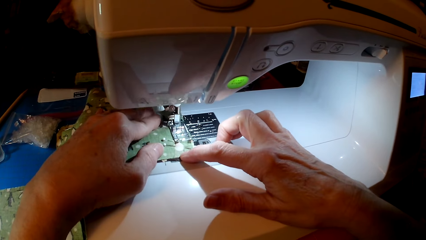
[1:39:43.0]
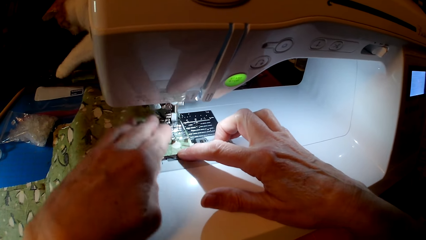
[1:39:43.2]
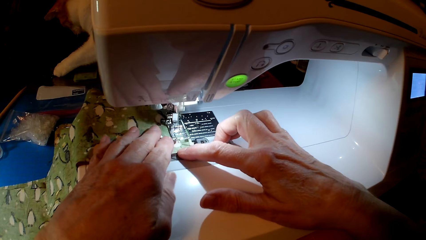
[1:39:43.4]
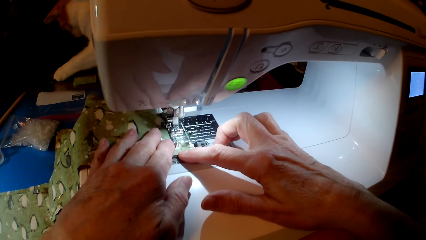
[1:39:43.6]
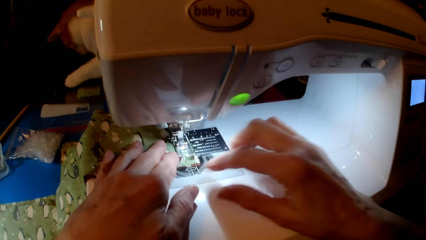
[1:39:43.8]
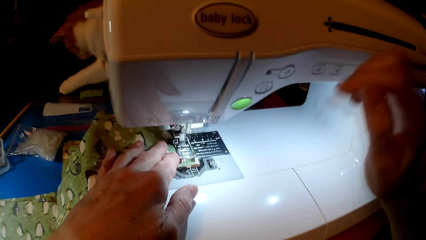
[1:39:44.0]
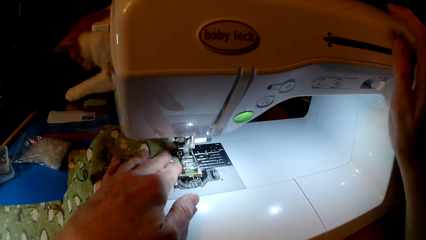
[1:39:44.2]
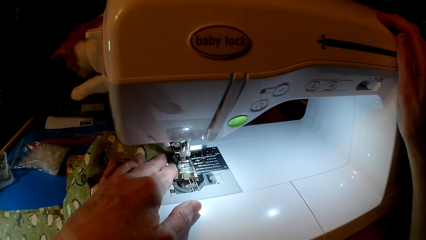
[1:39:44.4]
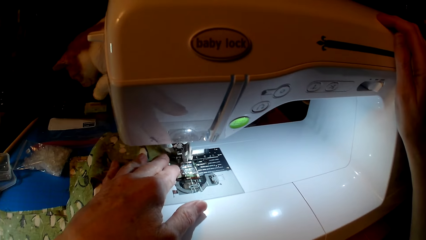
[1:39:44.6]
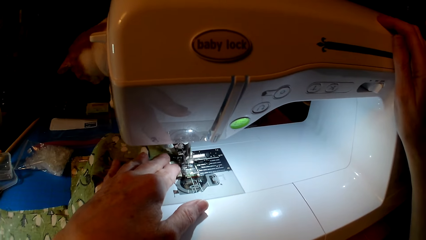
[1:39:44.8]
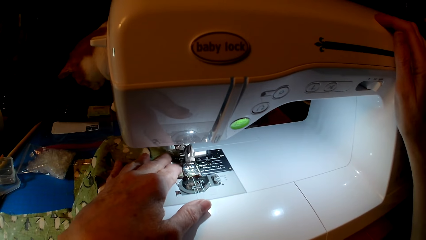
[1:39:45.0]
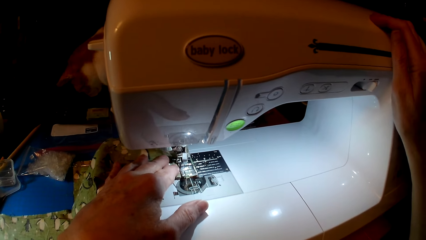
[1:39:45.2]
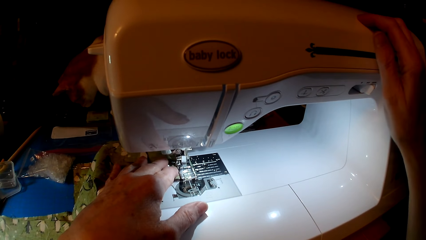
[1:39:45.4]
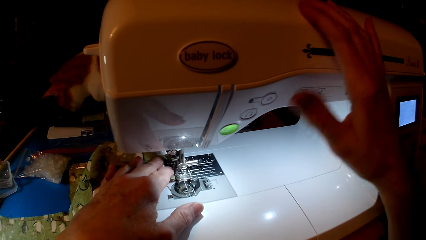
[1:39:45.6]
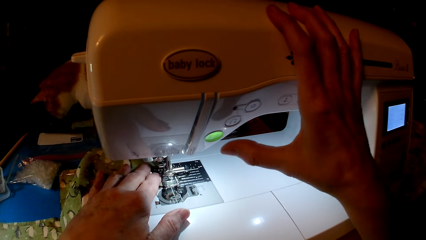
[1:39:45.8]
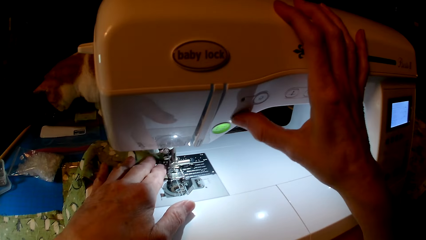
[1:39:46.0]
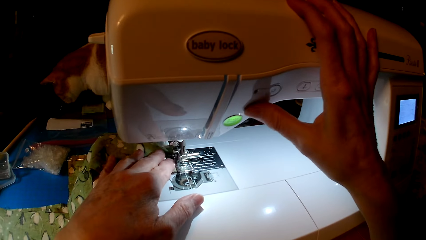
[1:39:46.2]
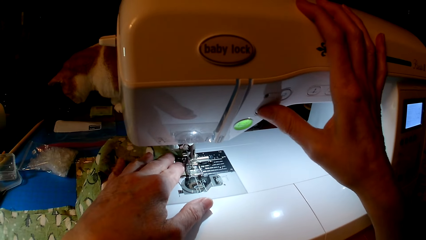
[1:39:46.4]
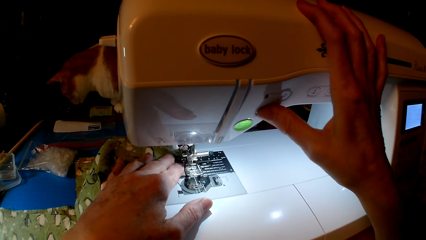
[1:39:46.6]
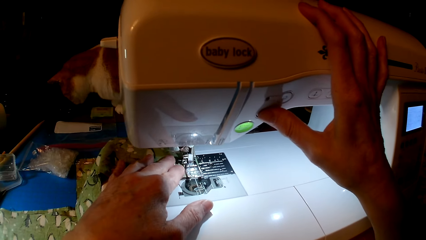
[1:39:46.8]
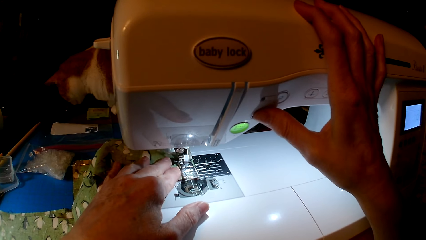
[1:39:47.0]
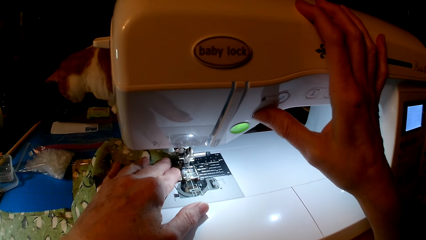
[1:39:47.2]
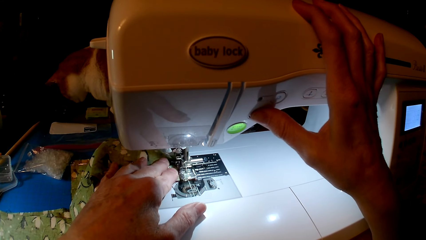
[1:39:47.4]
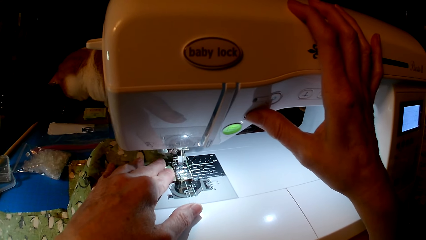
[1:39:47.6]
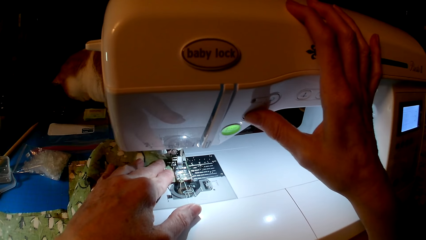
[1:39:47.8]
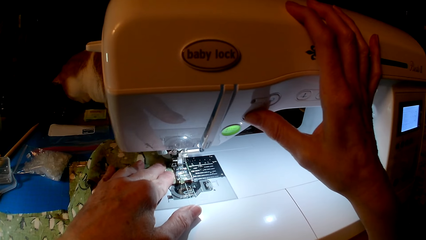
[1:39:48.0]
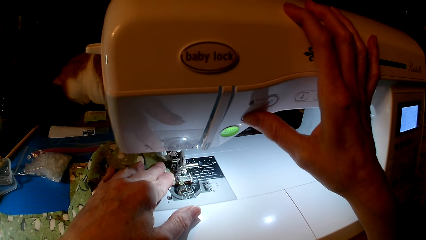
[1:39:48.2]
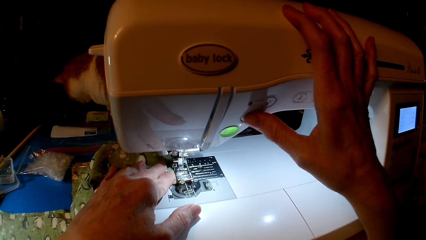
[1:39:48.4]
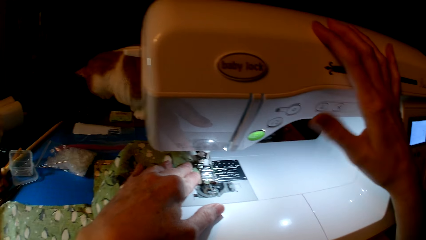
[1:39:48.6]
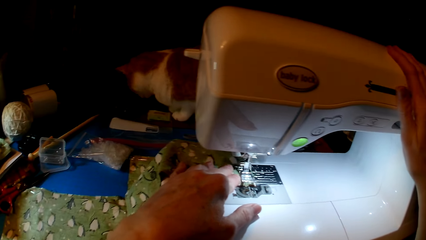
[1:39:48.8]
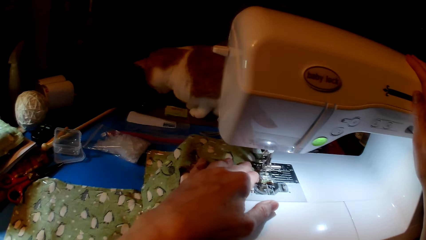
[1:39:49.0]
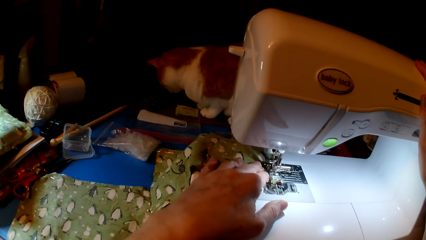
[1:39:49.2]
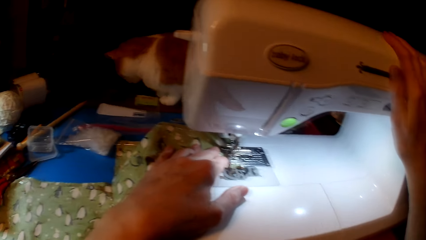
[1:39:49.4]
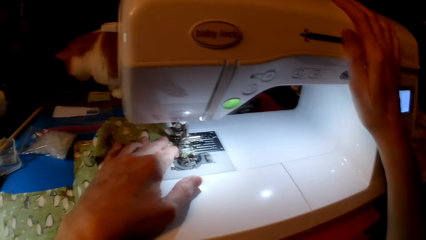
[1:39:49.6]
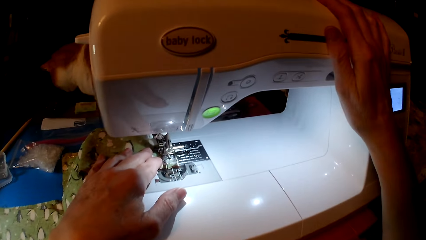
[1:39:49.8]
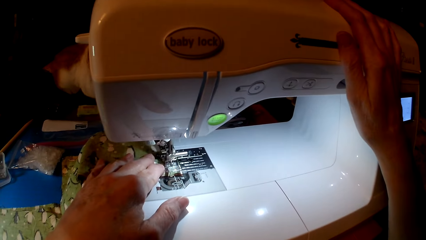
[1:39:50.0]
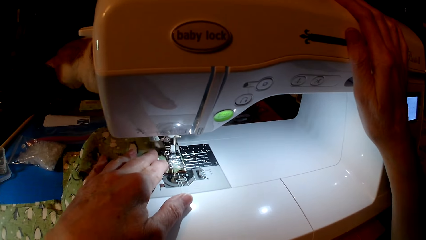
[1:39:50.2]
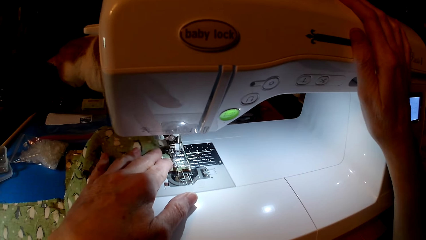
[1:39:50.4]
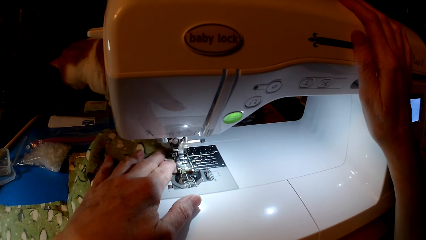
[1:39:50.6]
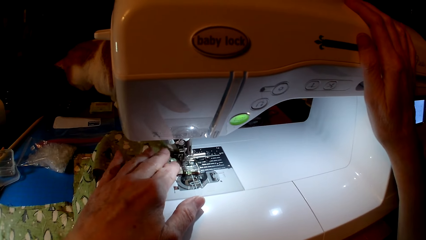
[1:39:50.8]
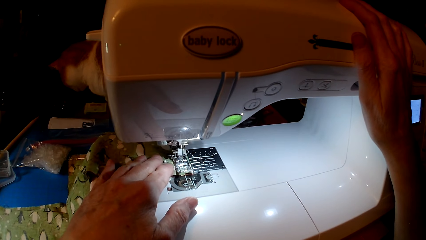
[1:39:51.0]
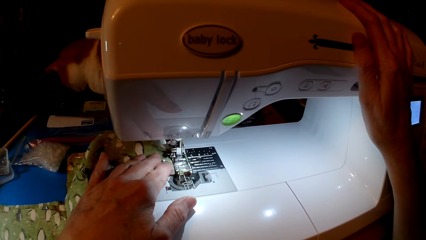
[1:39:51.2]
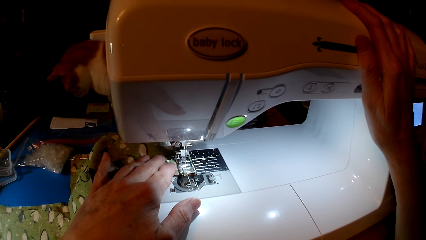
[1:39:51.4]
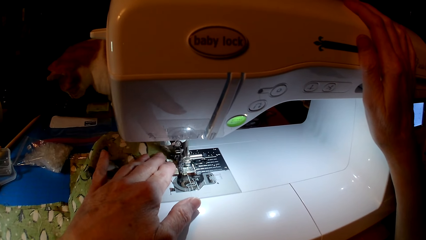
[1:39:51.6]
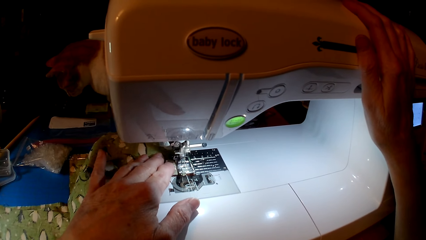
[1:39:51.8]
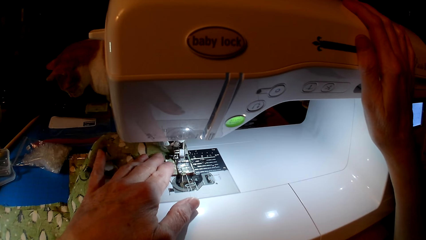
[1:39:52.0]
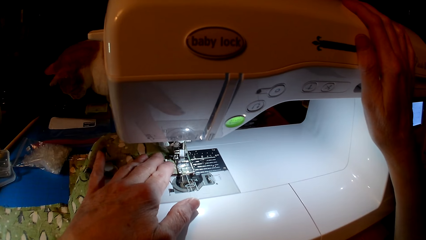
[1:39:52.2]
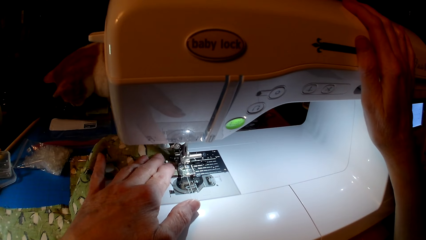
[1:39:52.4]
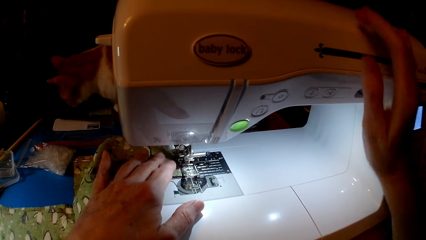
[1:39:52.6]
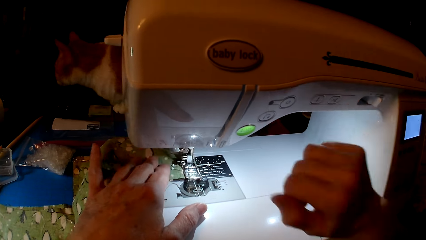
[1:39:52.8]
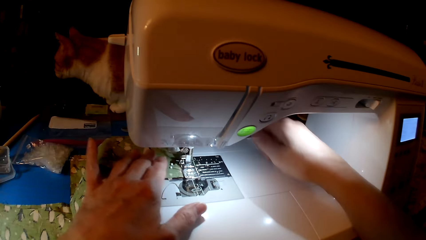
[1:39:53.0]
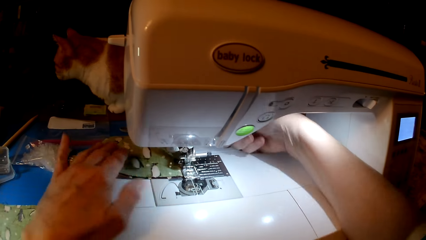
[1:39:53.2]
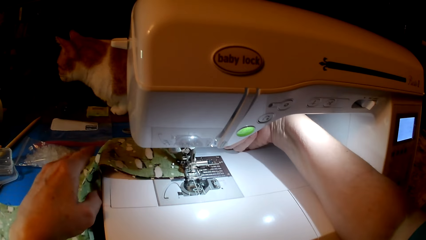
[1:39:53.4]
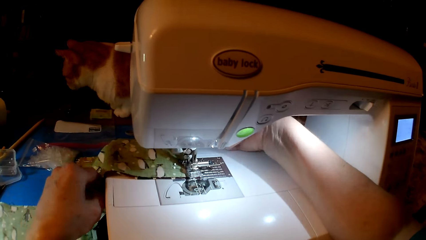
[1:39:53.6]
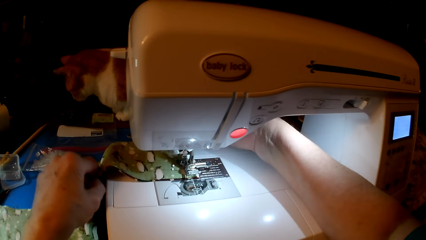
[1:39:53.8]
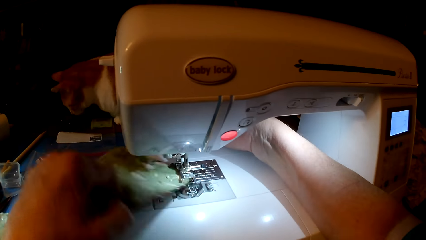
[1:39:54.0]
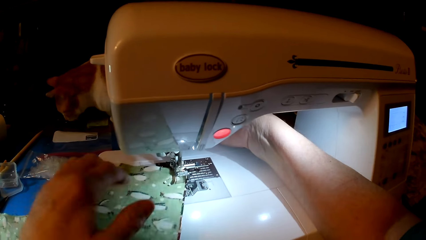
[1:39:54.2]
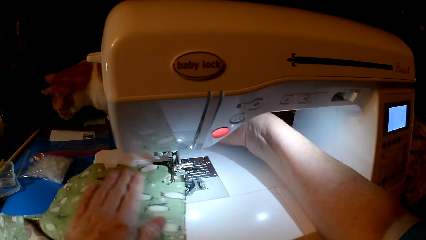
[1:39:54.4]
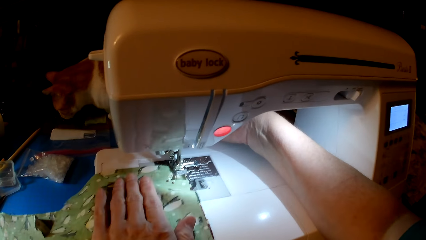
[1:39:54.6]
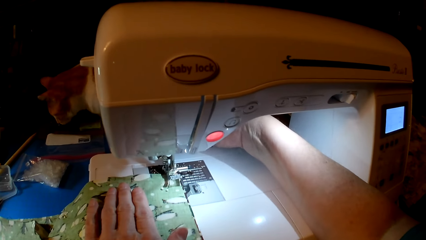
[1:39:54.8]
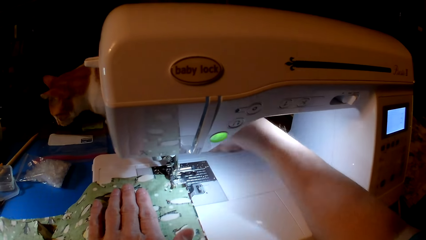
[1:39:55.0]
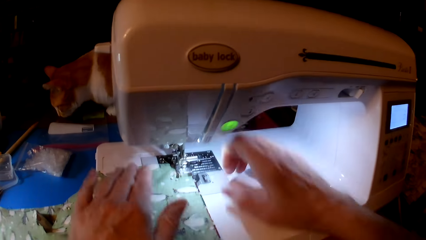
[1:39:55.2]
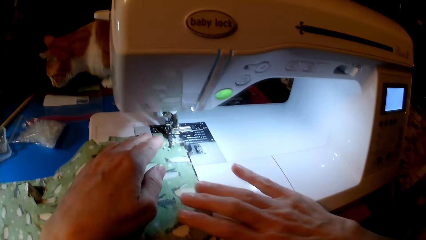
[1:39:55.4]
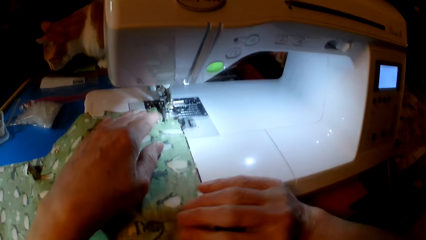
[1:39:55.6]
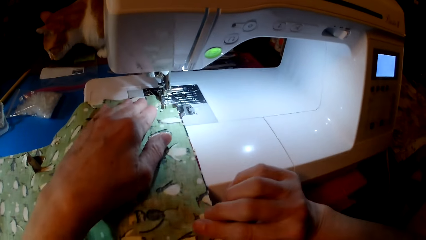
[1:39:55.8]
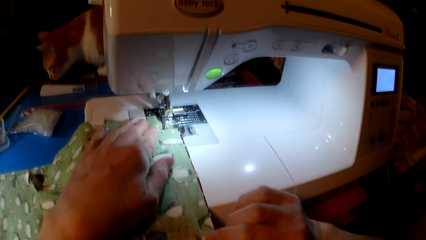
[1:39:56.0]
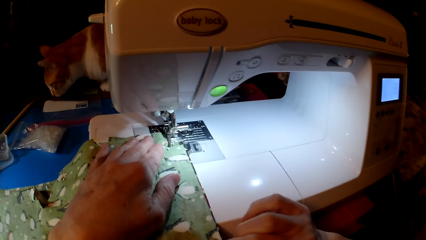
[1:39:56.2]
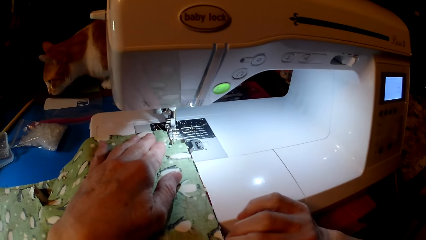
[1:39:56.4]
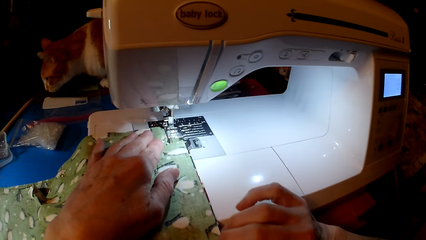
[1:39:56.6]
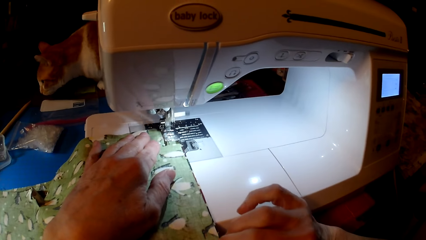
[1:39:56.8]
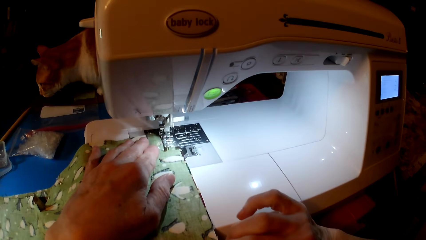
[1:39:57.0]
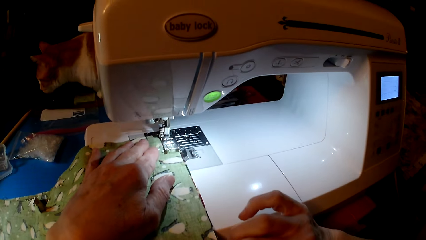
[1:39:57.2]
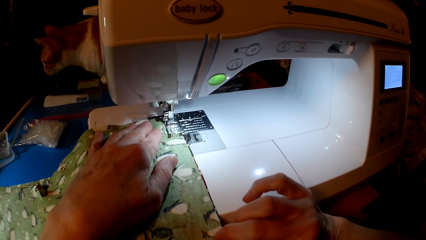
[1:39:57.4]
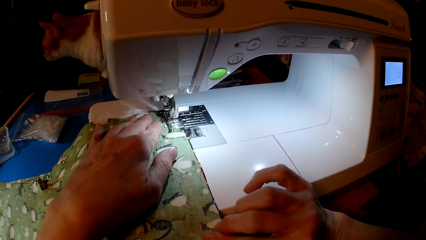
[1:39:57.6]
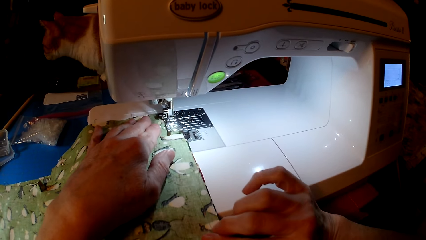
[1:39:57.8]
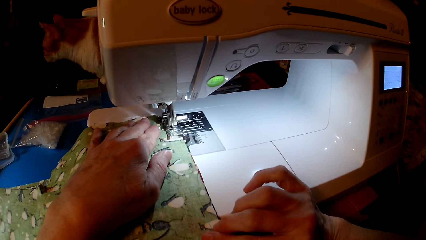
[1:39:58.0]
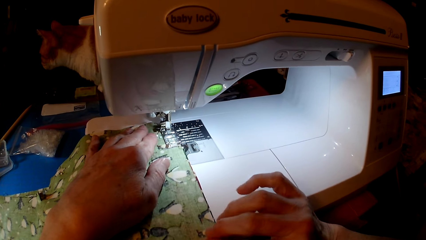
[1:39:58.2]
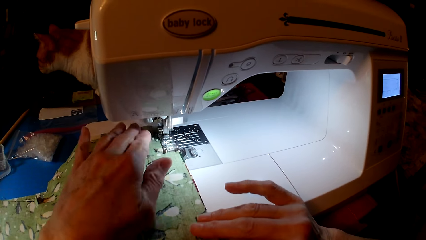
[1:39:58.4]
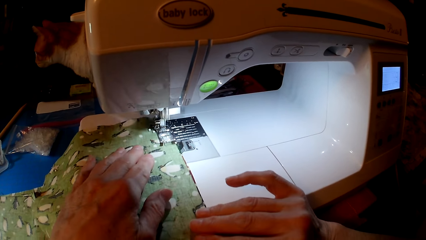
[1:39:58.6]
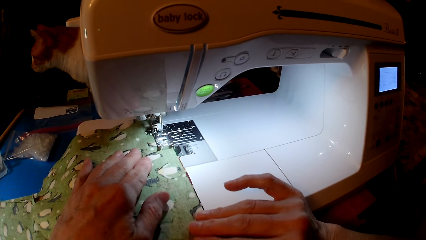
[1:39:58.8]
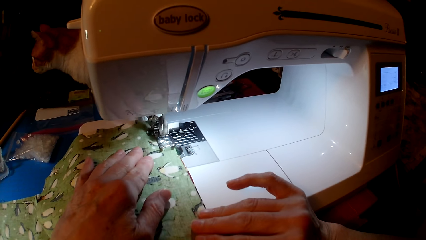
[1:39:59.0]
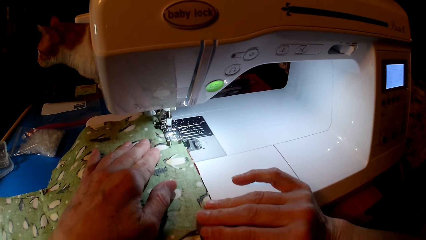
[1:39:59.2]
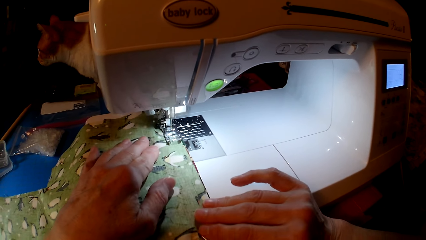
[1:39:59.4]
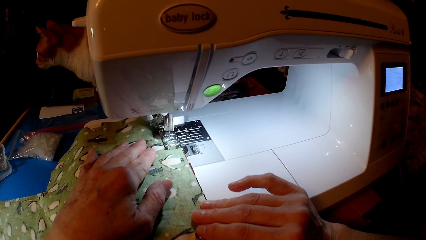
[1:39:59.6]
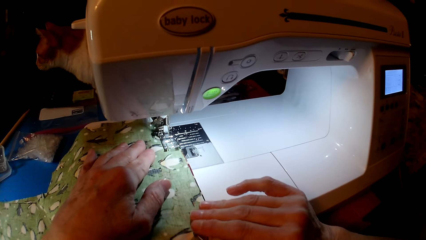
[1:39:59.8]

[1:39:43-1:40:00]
The camera wearer holds the sewing machine. They press the sewing machine. They hold the sewing machine. They turn the cloth. They sew the cloth.
